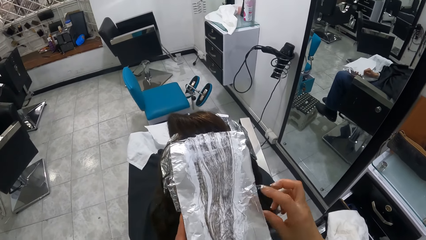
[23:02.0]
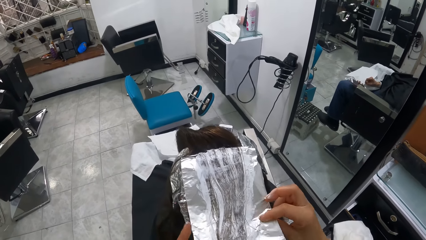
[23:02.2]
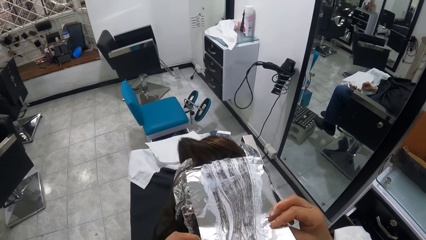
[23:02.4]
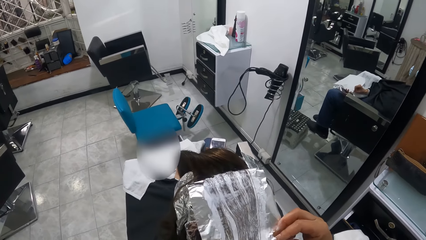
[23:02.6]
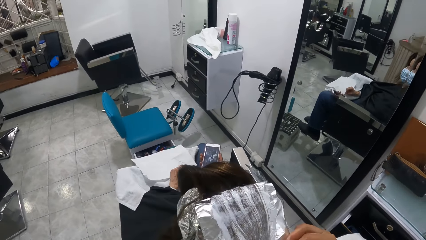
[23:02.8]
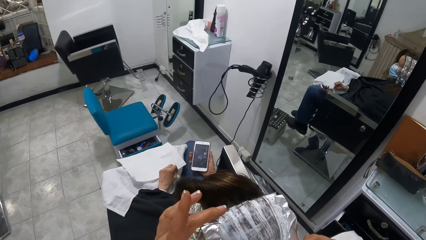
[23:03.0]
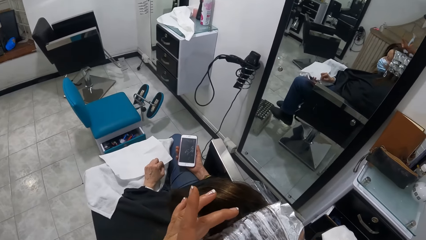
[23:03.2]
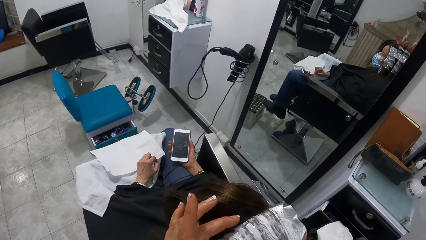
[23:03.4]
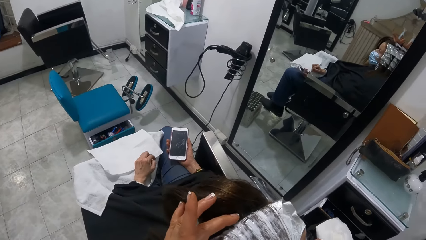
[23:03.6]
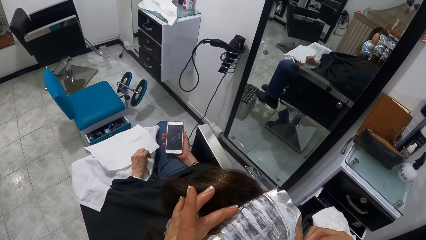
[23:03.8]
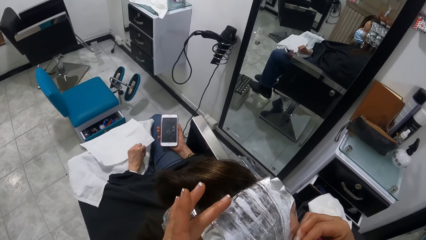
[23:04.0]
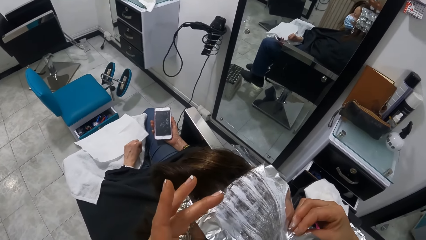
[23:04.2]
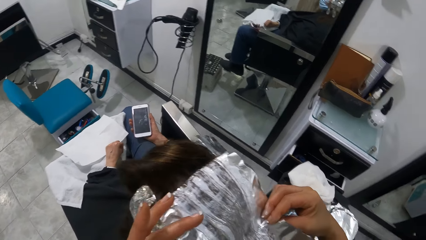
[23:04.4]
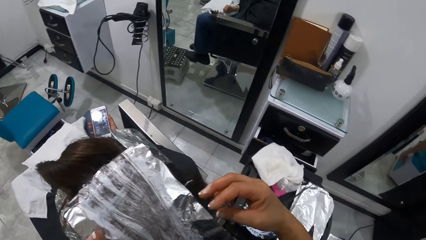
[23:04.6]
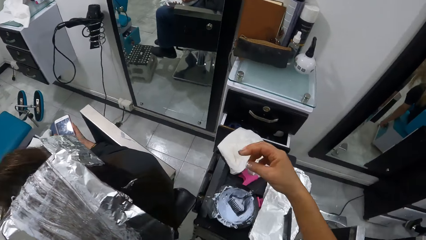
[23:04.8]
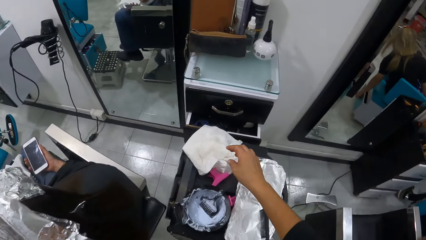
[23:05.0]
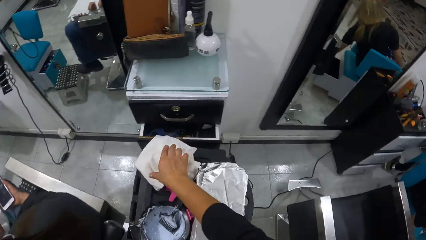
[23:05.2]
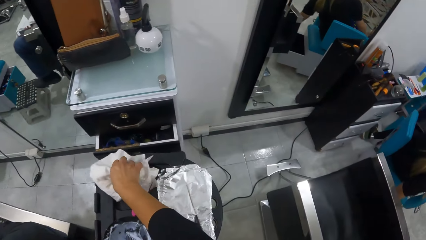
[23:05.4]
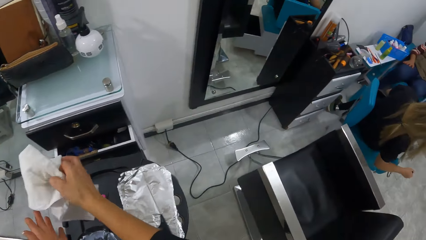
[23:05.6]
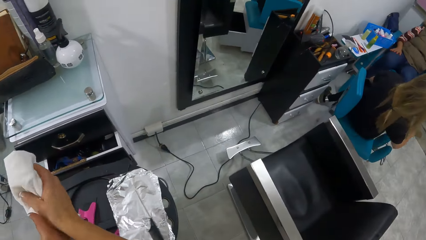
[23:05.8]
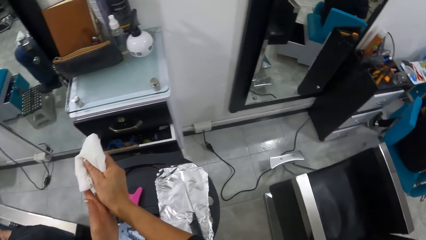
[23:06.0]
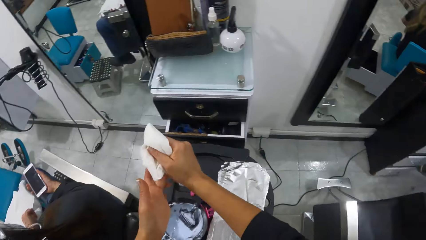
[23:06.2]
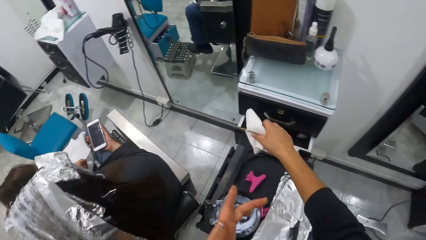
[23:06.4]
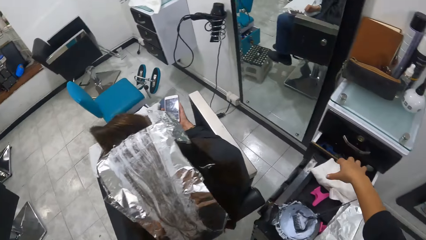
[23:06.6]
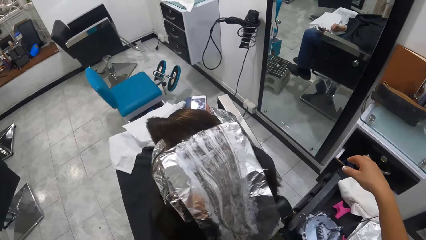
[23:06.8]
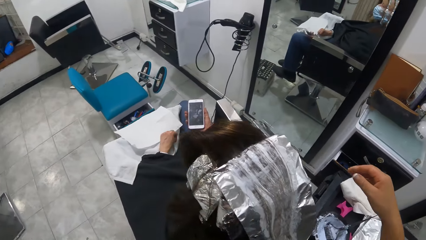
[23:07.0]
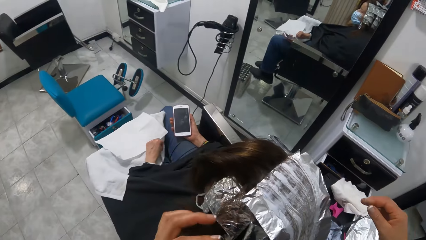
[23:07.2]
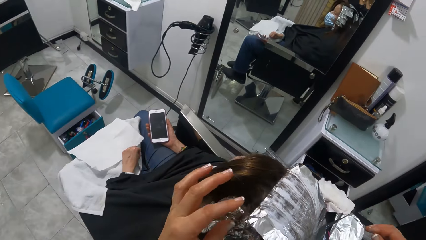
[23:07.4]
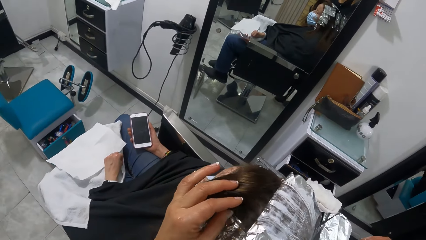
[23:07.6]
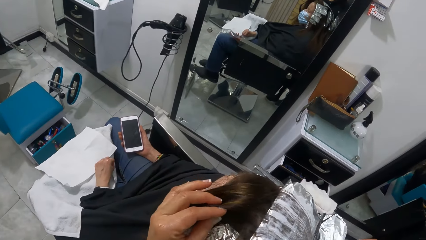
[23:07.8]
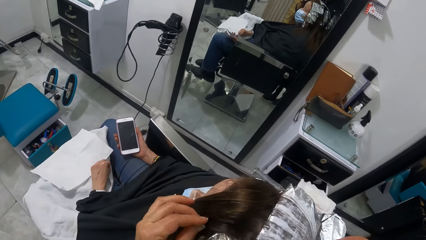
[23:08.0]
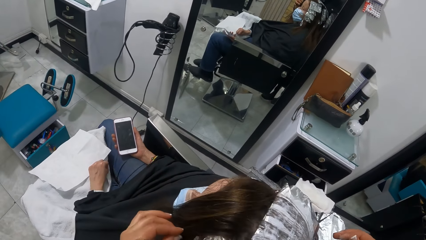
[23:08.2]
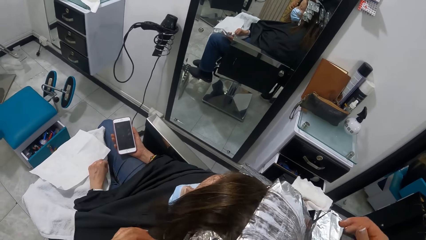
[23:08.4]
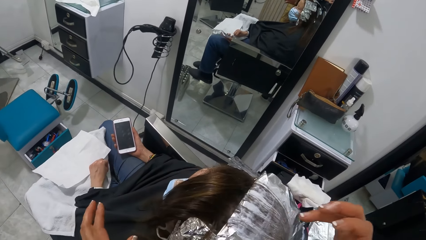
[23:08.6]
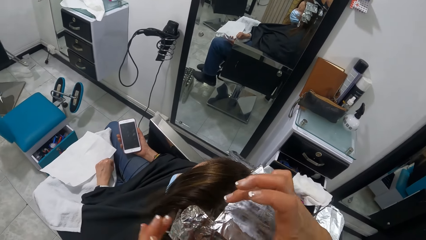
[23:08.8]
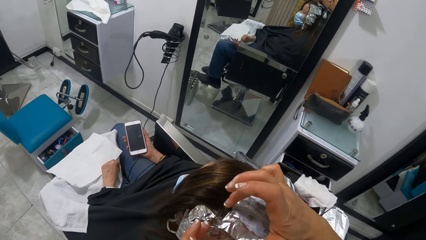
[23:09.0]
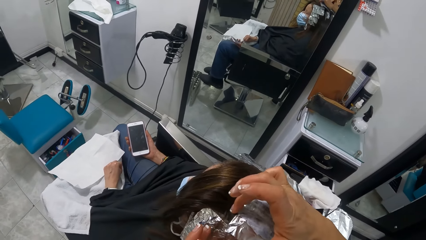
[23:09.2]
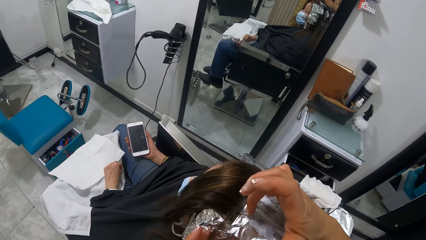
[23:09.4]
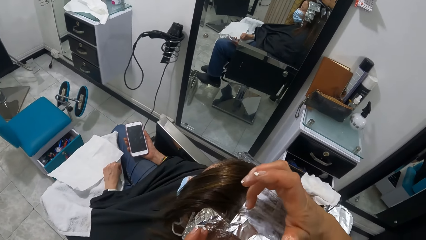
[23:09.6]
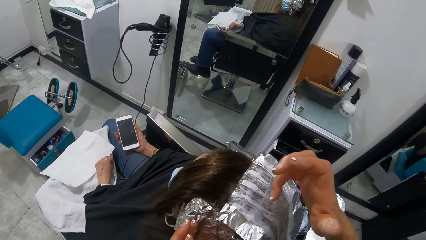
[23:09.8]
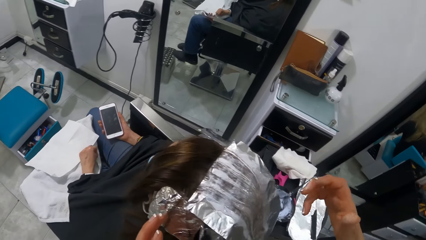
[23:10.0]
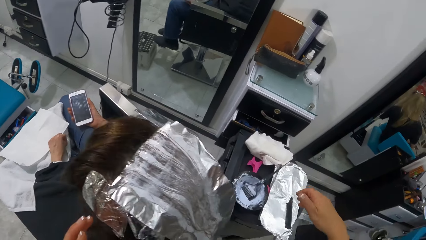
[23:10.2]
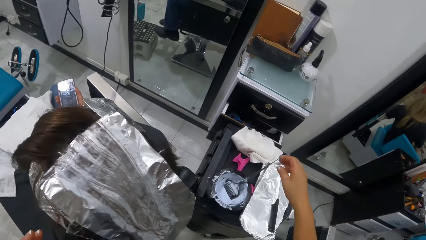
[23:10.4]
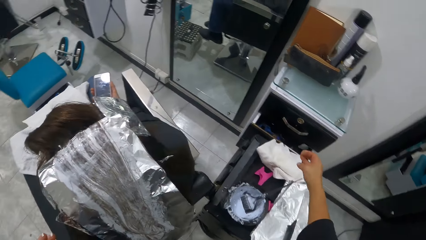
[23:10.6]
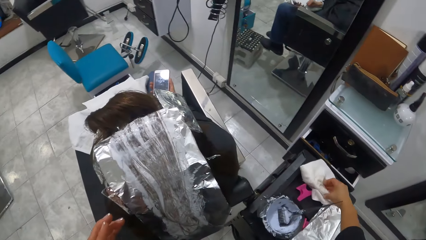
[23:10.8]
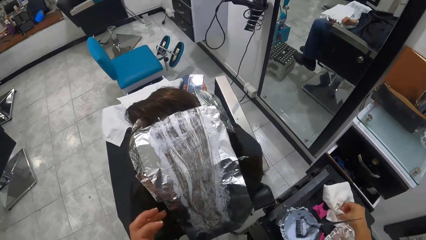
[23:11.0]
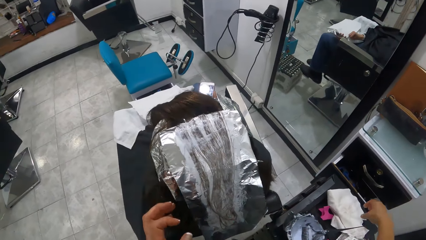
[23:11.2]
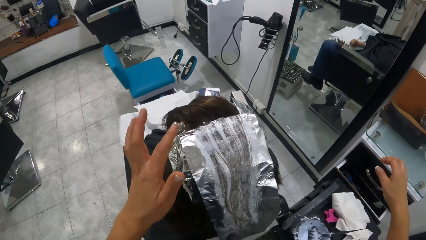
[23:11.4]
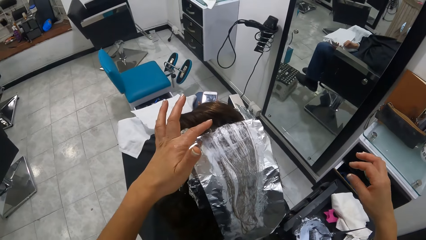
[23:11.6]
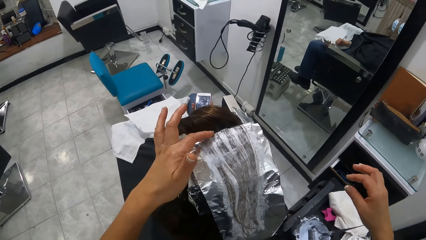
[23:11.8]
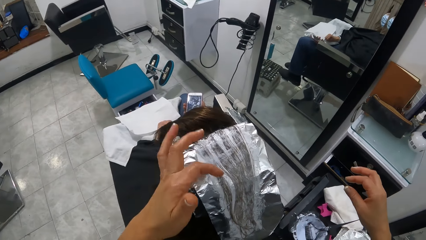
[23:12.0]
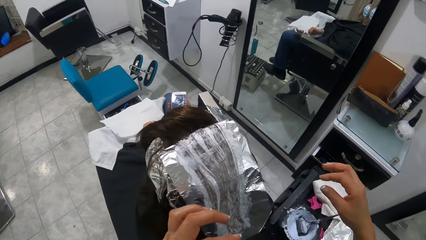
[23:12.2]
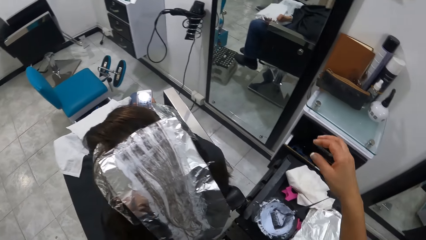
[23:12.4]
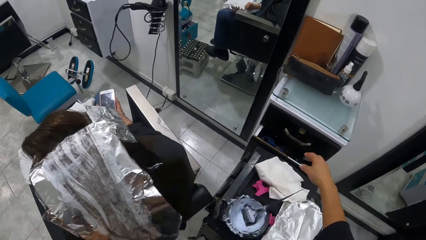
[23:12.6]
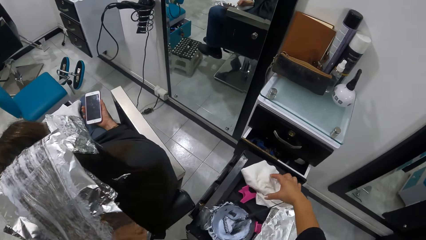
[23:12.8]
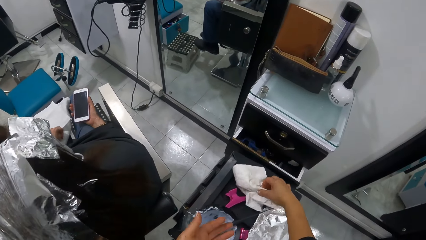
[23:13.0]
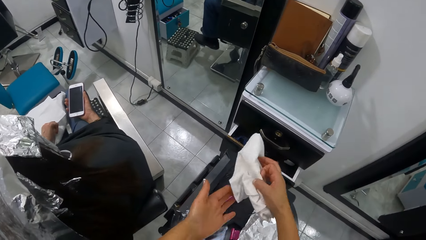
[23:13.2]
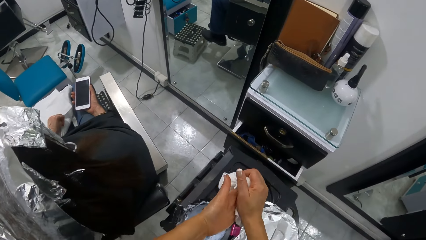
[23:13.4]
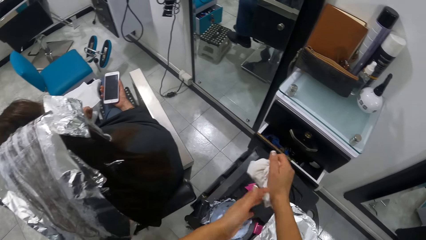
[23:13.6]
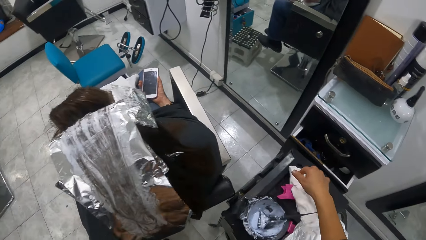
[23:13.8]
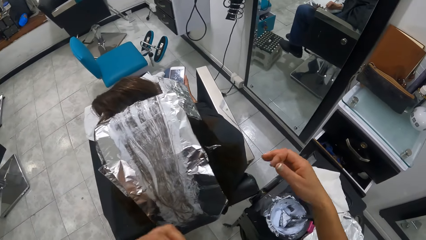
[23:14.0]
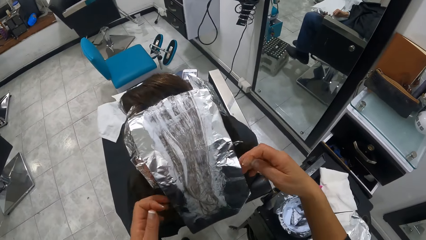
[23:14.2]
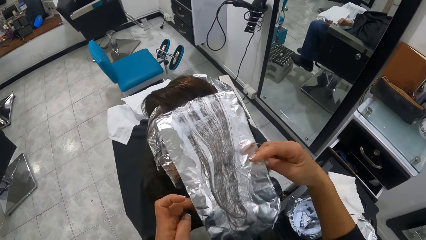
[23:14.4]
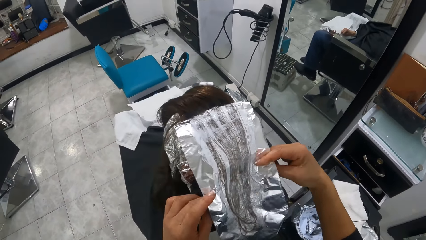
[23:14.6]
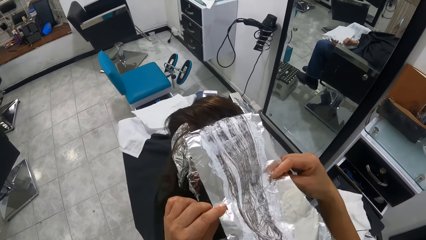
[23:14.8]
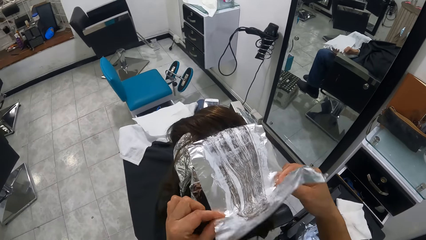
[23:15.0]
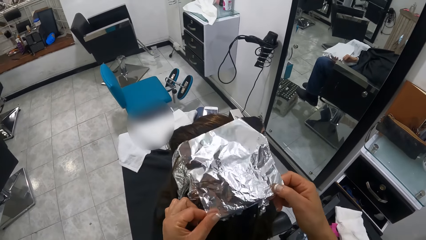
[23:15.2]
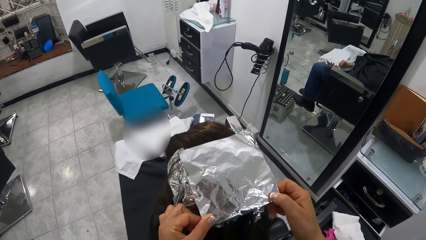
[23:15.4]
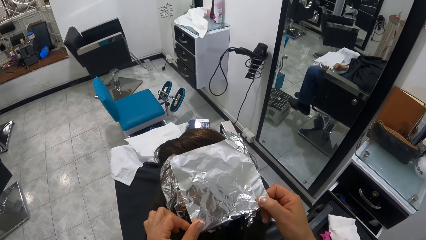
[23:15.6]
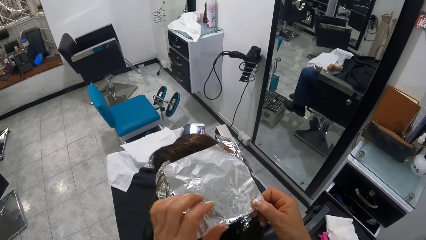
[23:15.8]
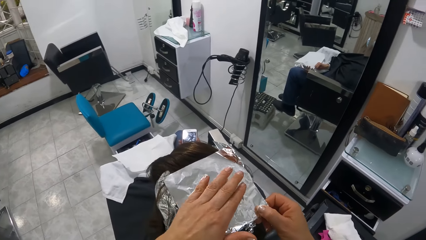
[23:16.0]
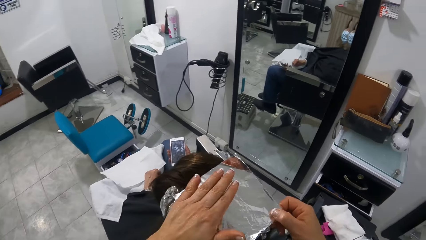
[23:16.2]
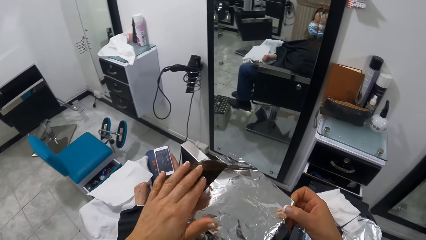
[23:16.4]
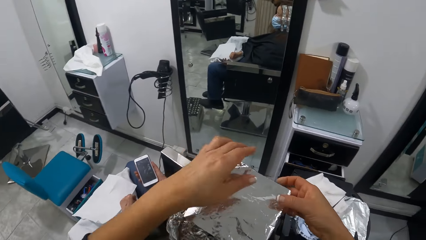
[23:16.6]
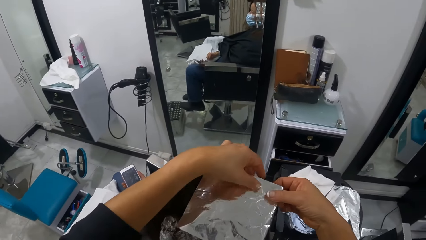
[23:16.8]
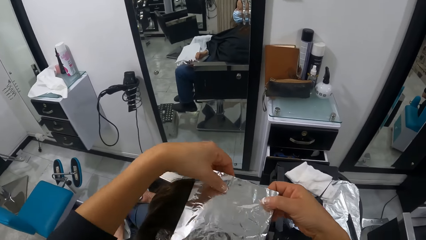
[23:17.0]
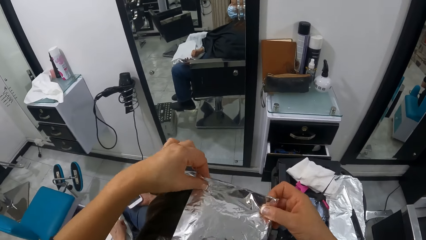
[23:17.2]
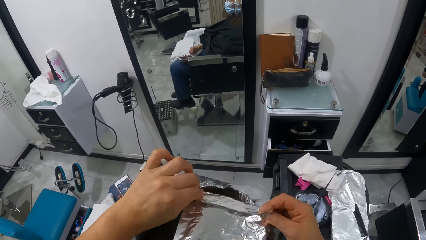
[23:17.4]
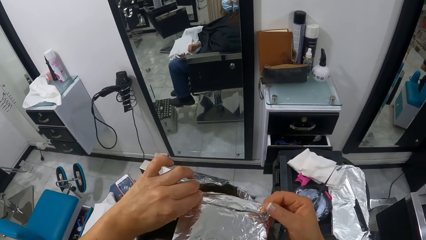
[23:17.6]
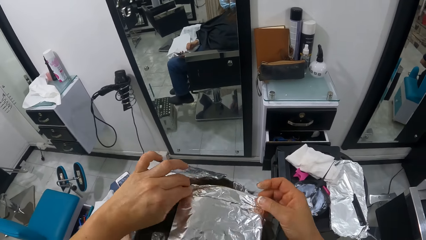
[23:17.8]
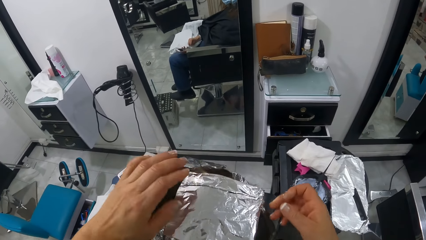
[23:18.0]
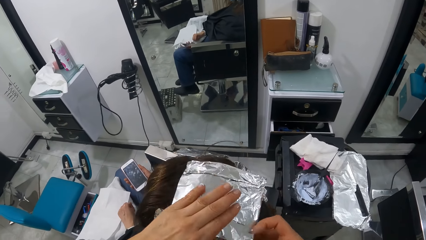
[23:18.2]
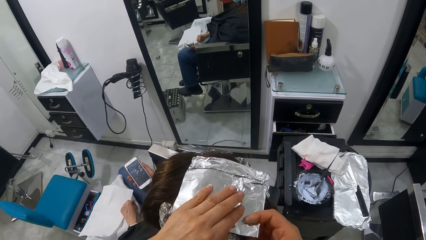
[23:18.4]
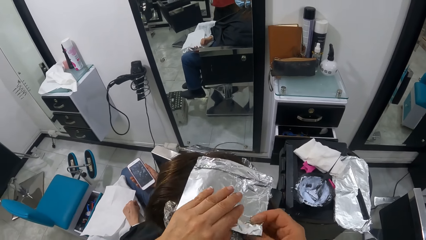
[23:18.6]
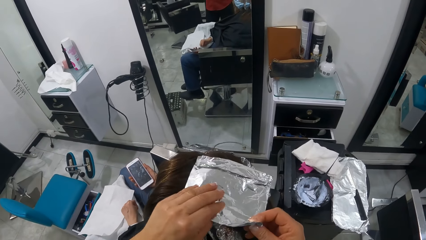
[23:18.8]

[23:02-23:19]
The camera wearer moves the brush in the bowl. She lifts her hand up and holds the foil. She folds the aluminum foil on the woman's hair with both hands. She moves her hand forward. She touches the hair. She lifts her hand up. She moves her right hand. She picks up a paper towel or cloth from the tray with her right hand. She holds the cloth. She wipes both hands with the towel in her right hand. She drops the paper towel in her right hand on the table. She moves her hand. She strokes the woman's hair with her left hand. She moves her hands. She touches the woman's hair with her right hand. She holds the foil. She moves her hand down. She wipes her right hand on the paper towel on the tray. She holds the cloth. She moves her hands up. She touches the woman's hair with her left hand. She wipes the hair. She moves her hand down. She picks up the paper towel from the tray with her right hand. She wipes her left hand with the paper towel in her right hand. She holds the towel. She lifts the cloth up. She drops the paper towel on the tray with her right hand. She lifts her hands up. She holds the foil. She folds up the aluminum foil on the woman's head with both hands. She presses the foil. She lifts her hand up. She holds the foil. She folds the foil. She moves her hand.
